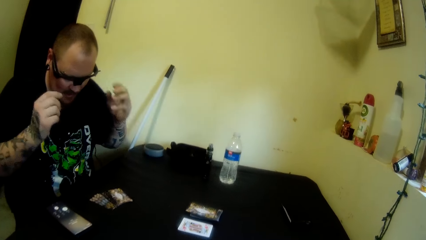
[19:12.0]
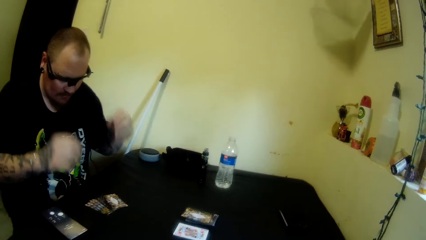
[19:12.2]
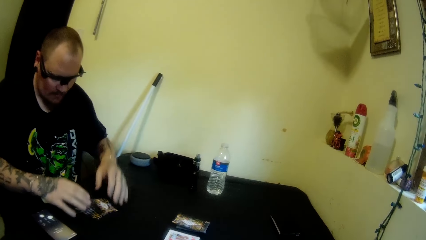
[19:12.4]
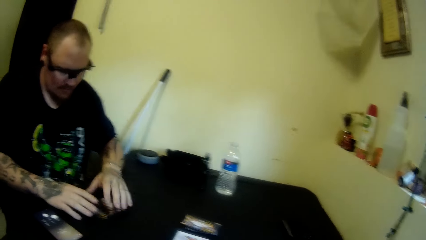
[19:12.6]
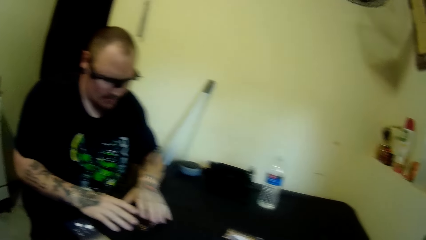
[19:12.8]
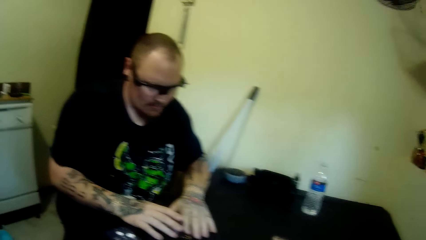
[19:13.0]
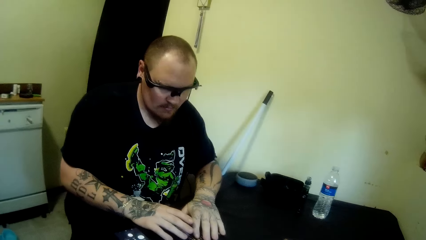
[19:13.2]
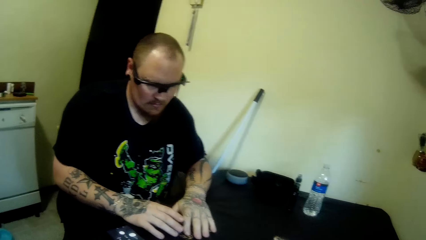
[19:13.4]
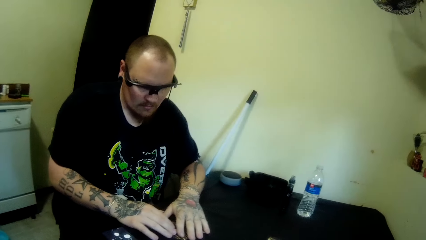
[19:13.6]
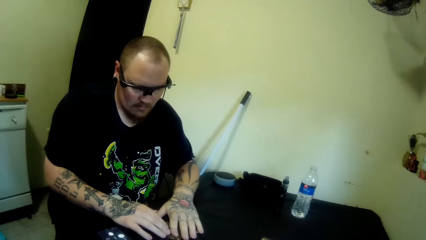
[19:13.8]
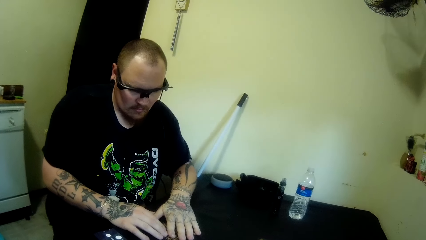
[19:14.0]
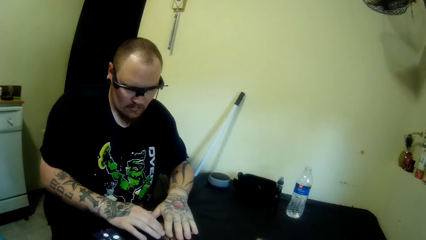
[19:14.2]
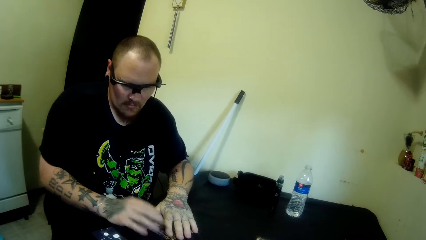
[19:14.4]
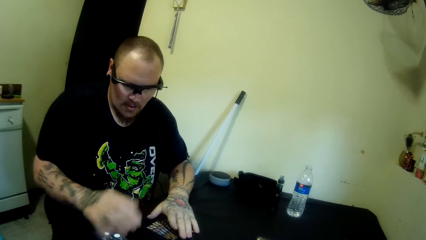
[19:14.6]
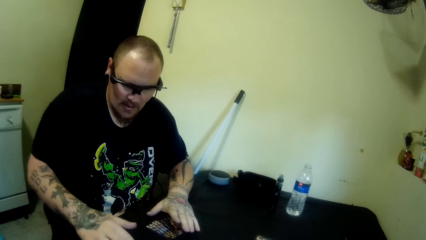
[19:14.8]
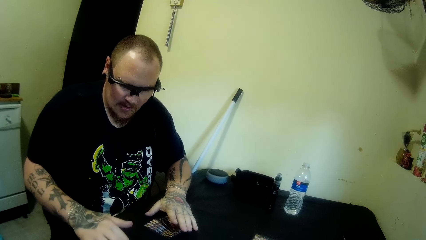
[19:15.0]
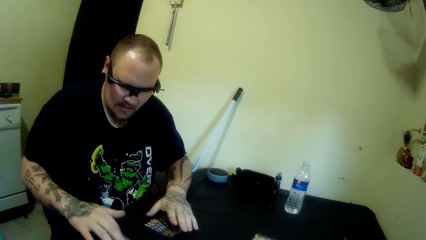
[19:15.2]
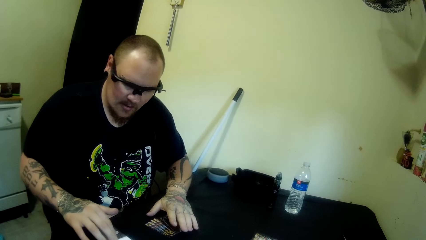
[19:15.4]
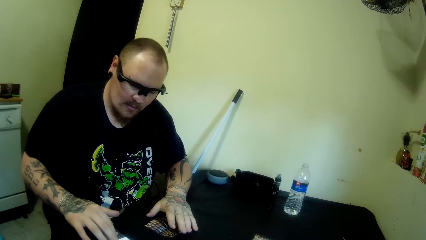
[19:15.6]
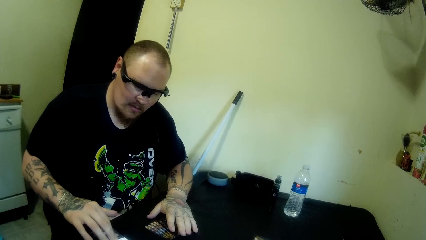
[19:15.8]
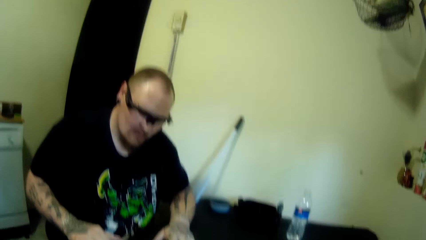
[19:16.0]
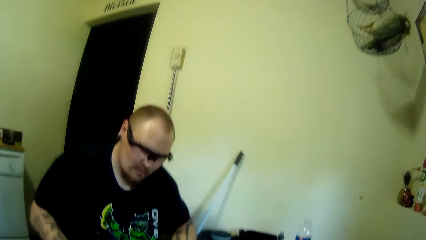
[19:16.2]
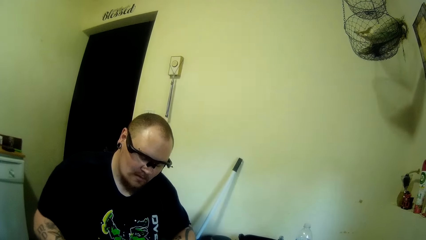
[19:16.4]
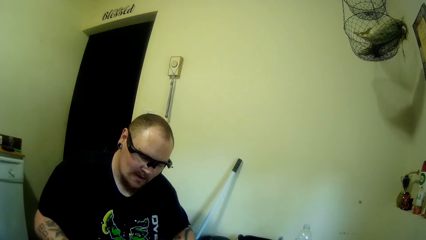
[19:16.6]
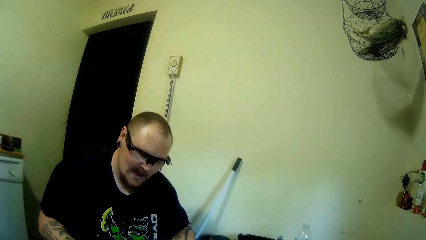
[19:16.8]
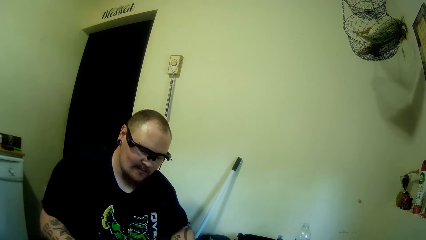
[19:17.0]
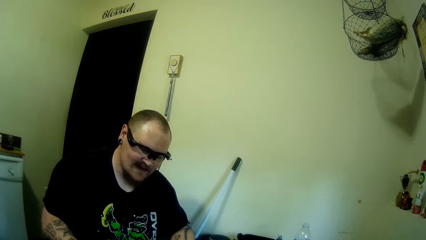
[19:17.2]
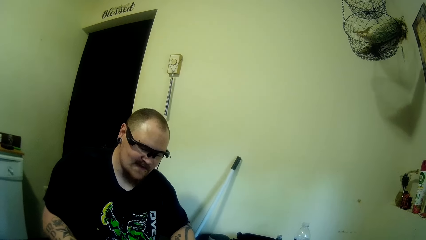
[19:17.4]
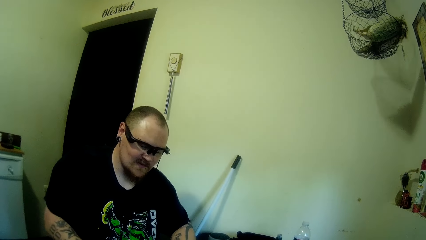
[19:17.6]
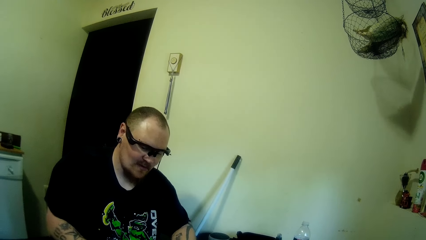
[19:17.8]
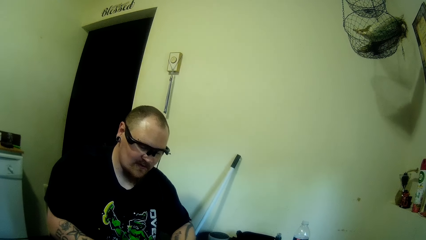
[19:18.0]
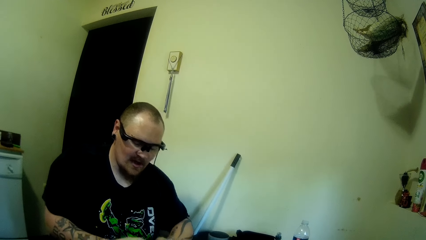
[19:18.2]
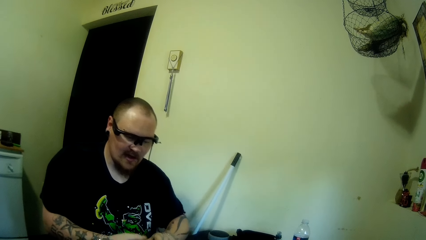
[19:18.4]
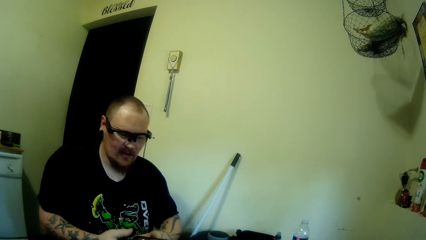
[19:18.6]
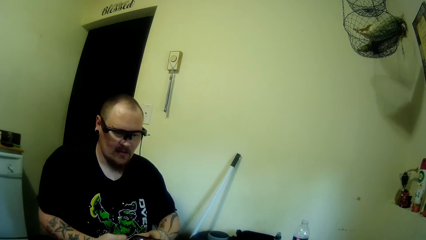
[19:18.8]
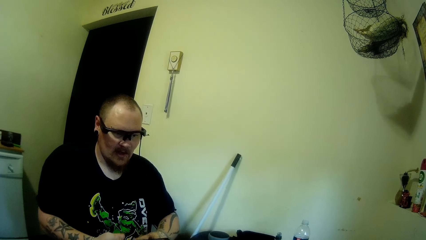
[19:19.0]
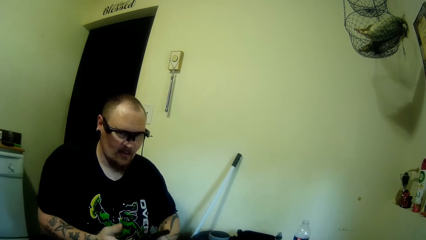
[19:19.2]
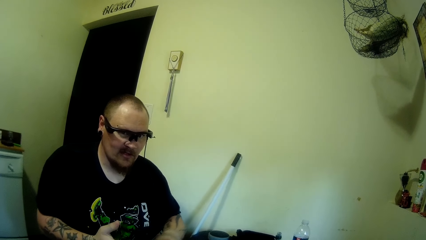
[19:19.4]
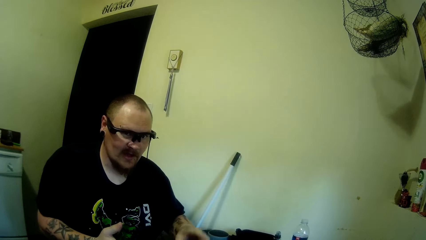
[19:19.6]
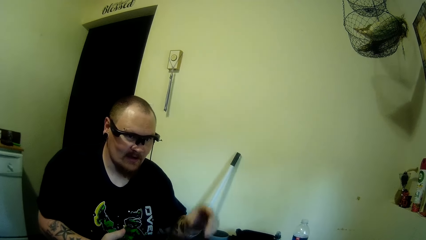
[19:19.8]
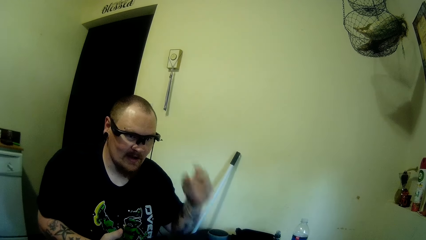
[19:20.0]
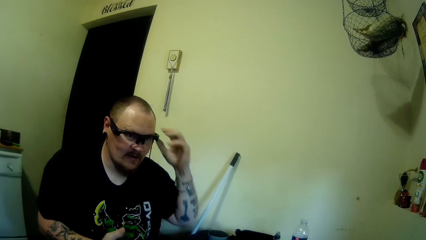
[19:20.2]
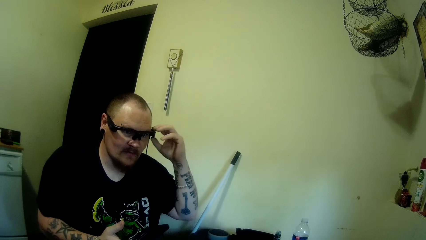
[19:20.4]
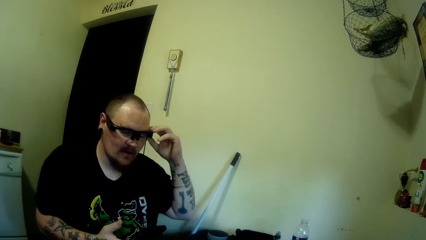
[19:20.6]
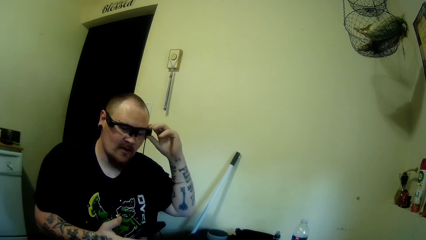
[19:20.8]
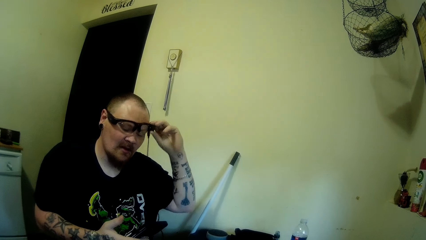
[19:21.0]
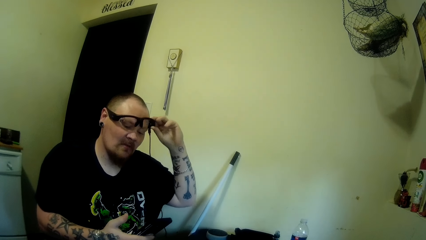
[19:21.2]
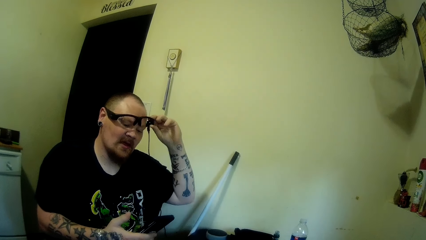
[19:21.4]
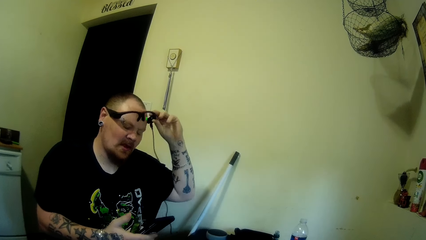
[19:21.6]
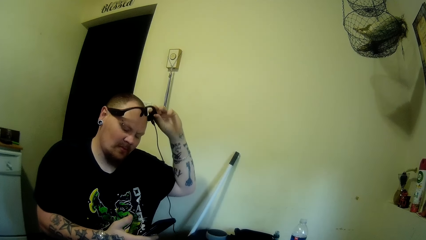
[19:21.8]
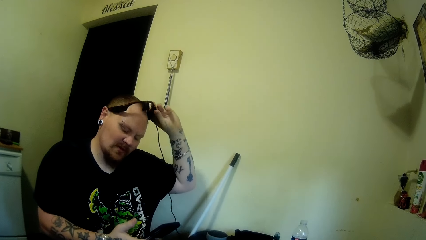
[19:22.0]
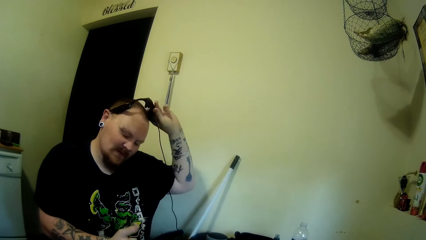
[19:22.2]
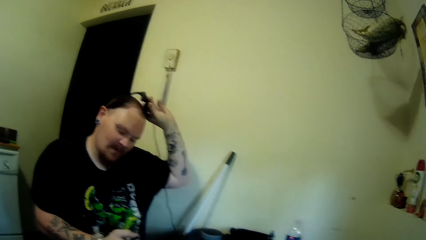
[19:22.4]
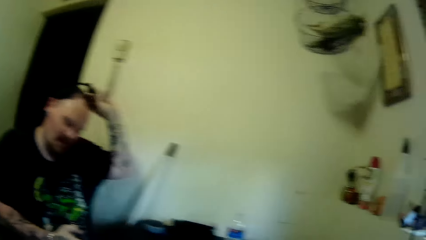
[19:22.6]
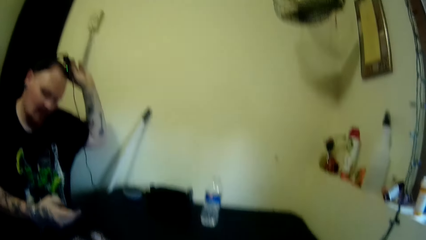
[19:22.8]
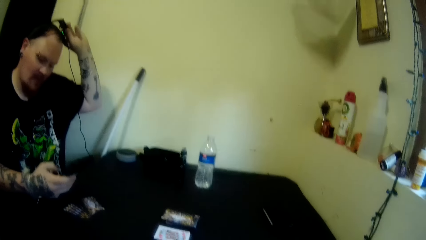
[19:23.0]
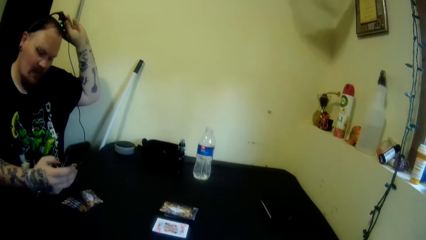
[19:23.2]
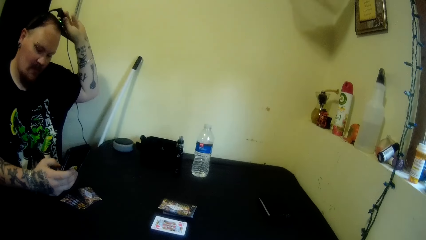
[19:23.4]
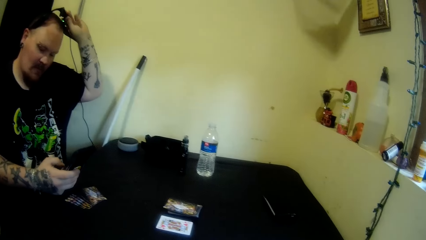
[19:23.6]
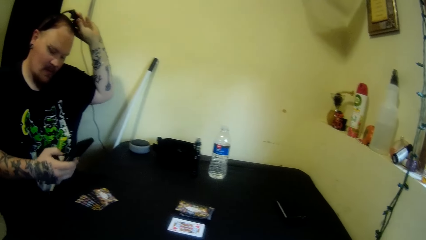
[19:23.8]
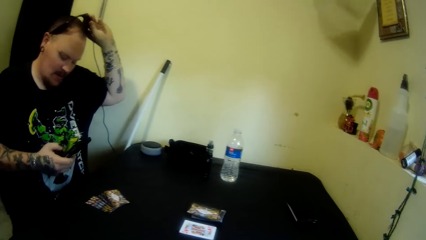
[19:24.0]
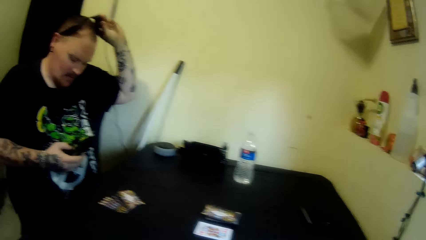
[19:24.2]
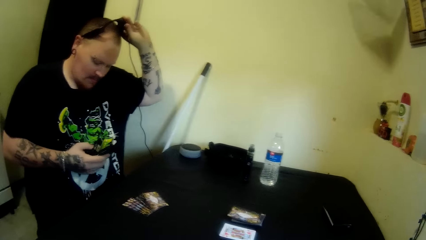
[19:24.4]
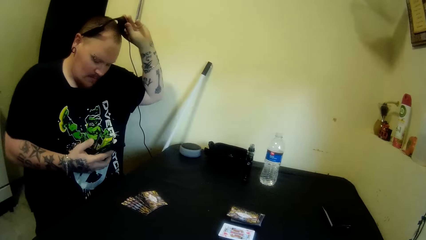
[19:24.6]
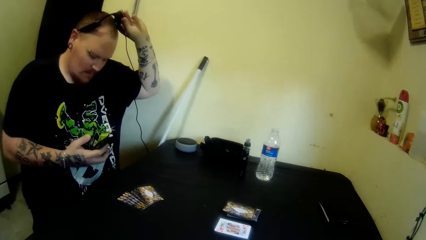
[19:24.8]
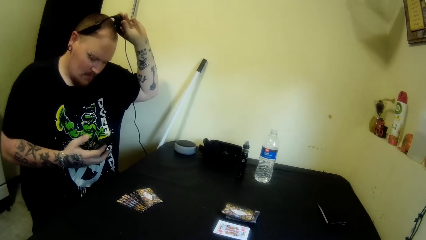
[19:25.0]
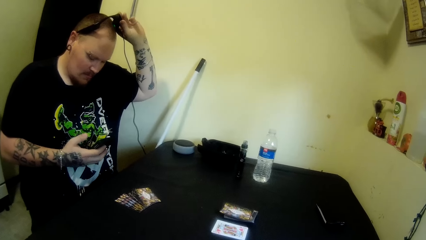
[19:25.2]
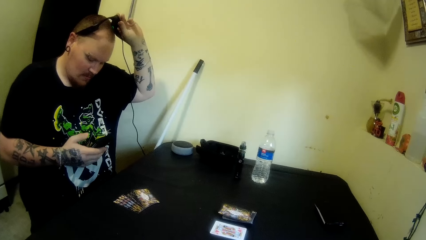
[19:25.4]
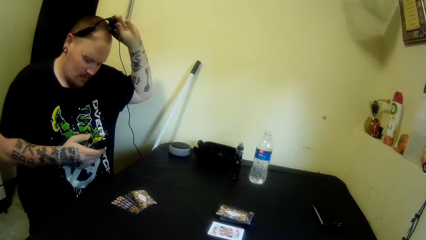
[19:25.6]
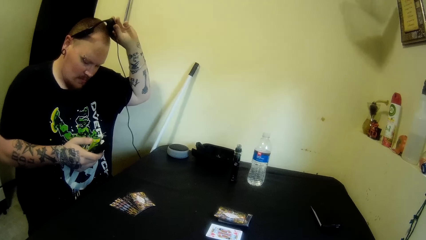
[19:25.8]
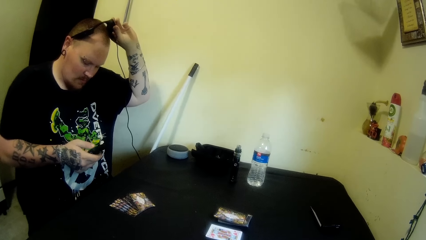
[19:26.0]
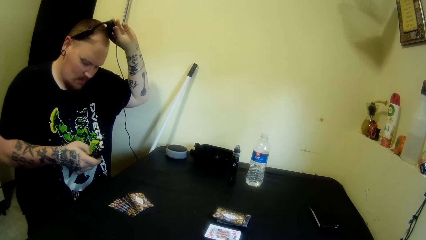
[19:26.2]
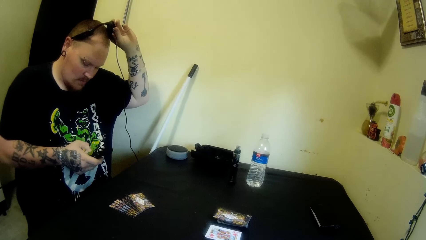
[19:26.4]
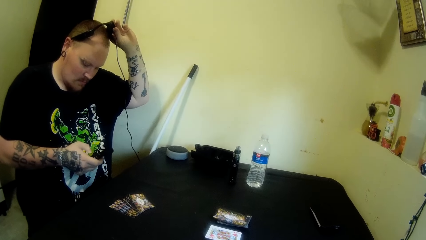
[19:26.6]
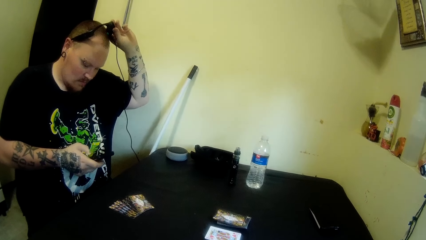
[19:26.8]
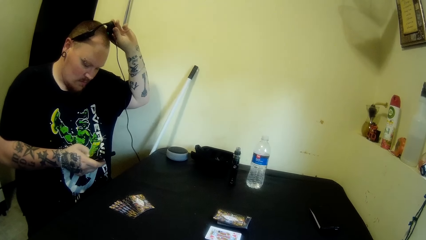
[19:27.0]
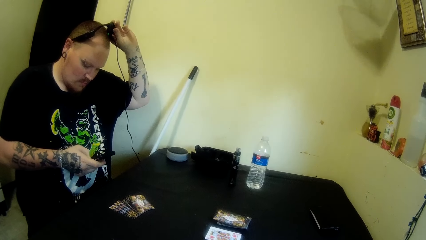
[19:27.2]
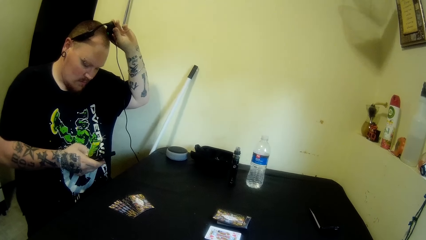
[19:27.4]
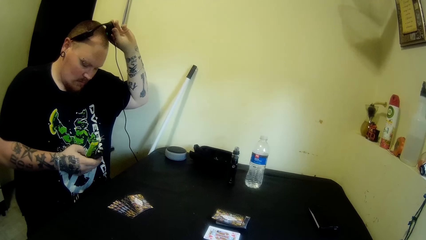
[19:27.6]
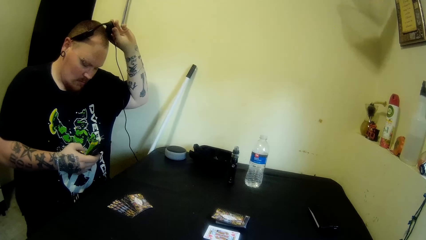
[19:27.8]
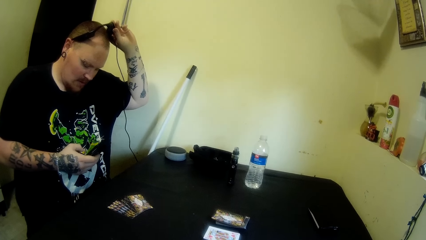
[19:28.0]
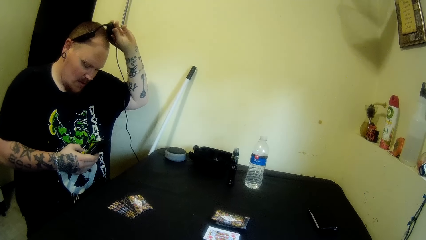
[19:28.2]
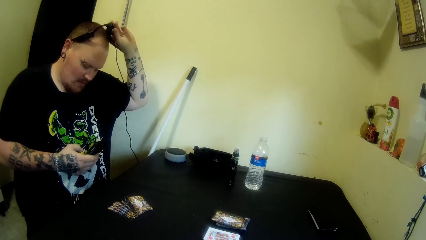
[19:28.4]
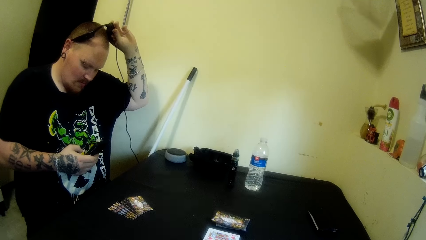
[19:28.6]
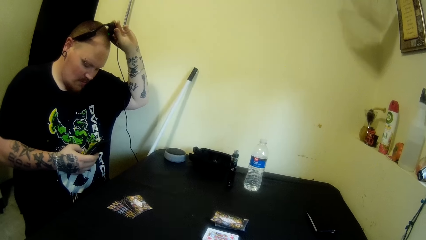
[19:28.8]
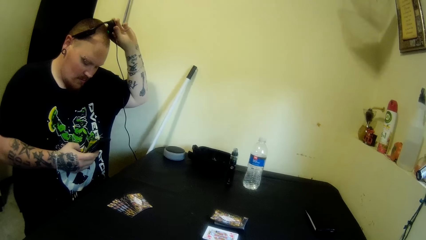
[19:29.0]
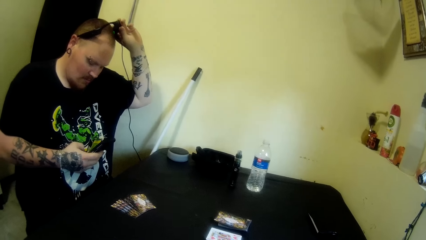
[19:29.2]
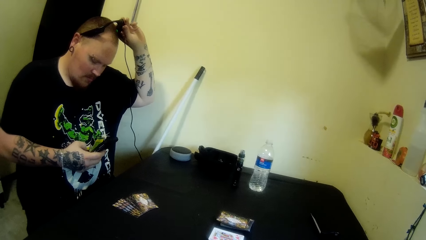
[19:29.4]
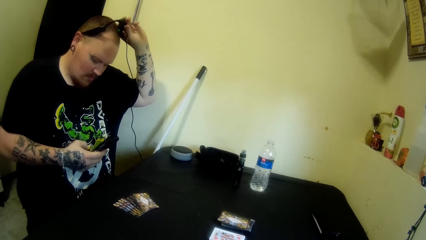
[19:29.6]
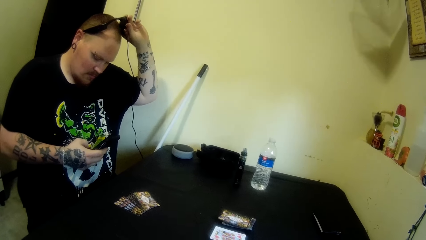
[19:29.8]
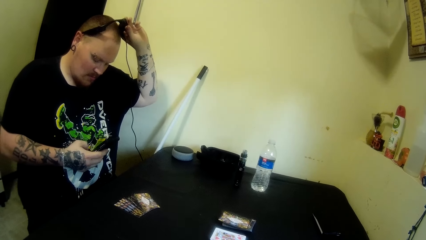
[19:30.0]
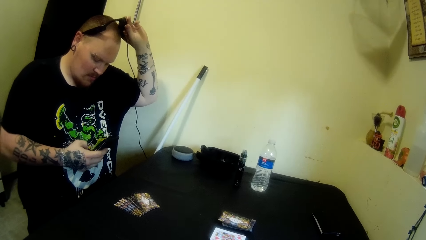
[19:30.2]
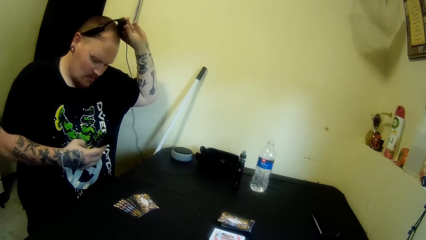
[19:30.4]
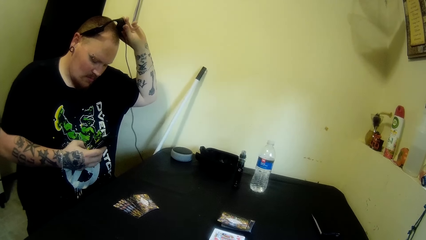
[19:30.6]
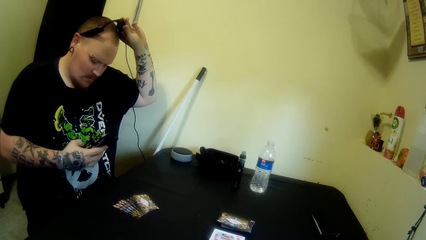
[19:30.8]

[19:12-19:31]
The man swings the hand, talks to a person over the phone, holds the playing cards, swings the hand and touches the mobile phone. The camera wearer moves the head up. The man swings the hand, moves the body, swings the hand, removes the sunglasses and raises his eyeglasses. The man swings the hand, taps his phone and holds the sunglasses.
